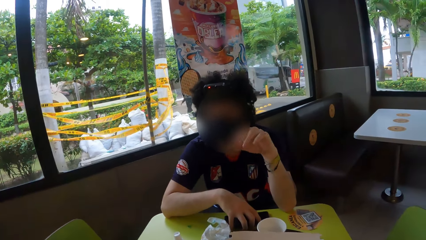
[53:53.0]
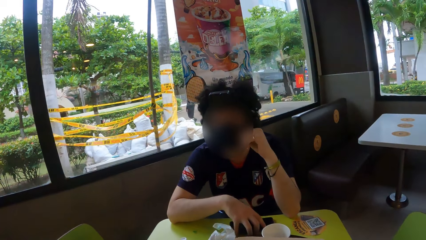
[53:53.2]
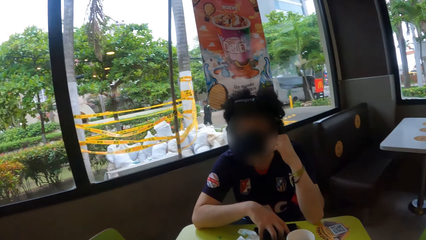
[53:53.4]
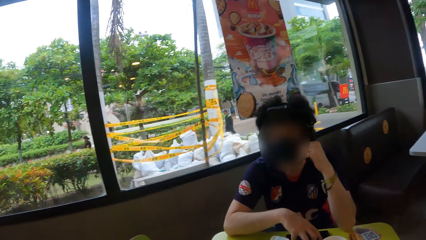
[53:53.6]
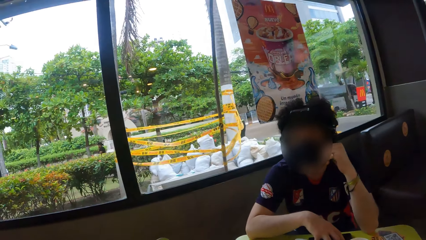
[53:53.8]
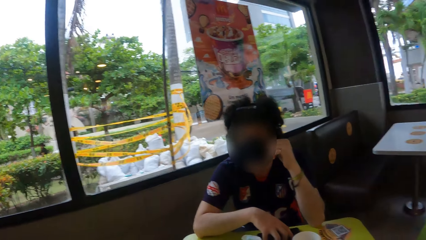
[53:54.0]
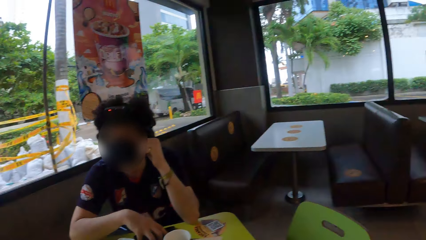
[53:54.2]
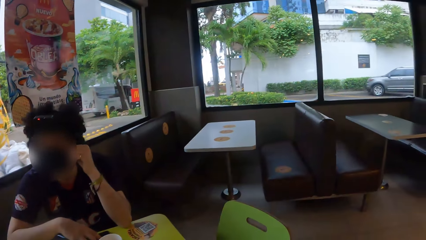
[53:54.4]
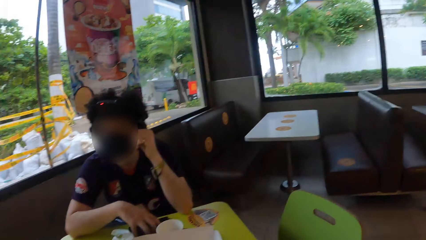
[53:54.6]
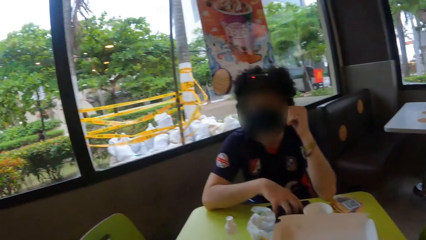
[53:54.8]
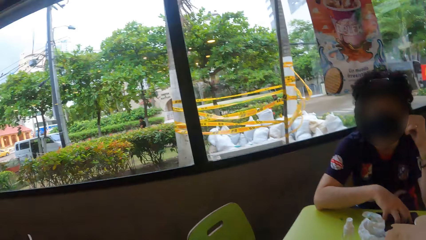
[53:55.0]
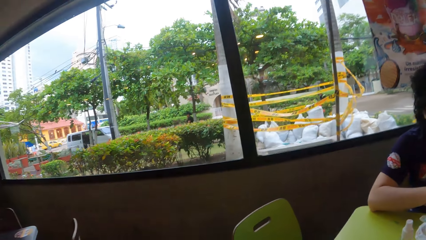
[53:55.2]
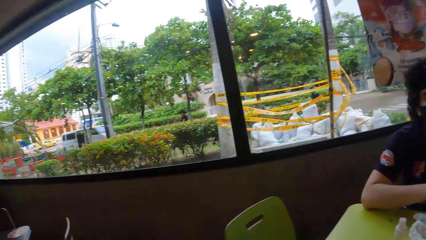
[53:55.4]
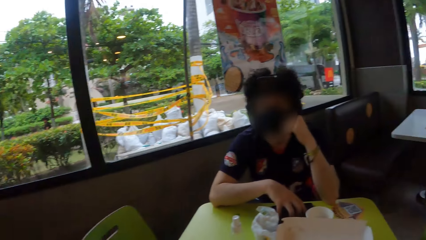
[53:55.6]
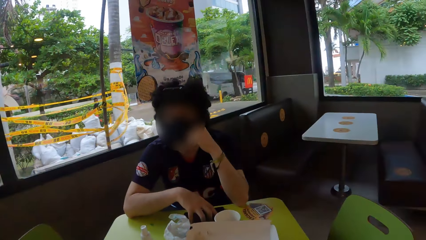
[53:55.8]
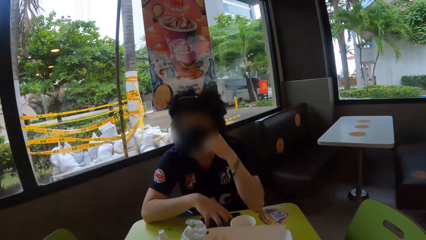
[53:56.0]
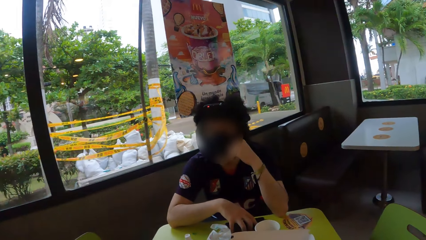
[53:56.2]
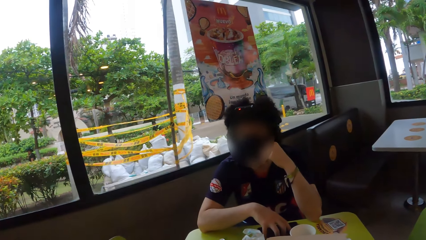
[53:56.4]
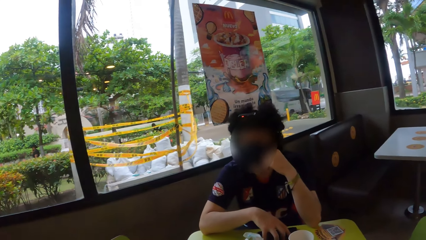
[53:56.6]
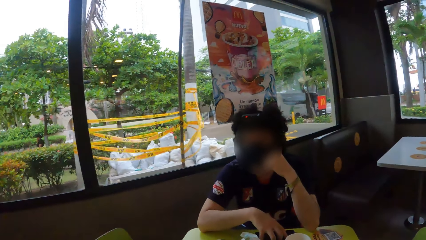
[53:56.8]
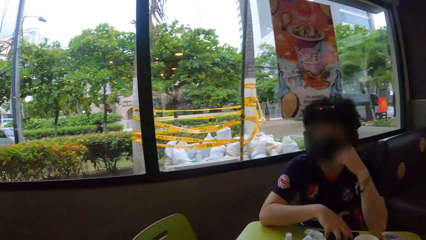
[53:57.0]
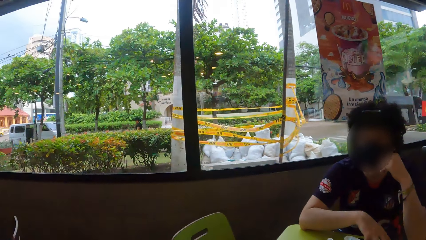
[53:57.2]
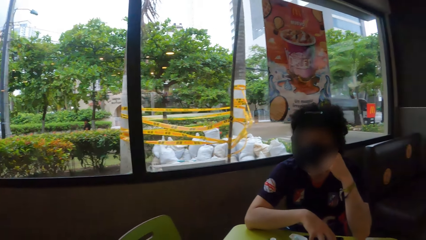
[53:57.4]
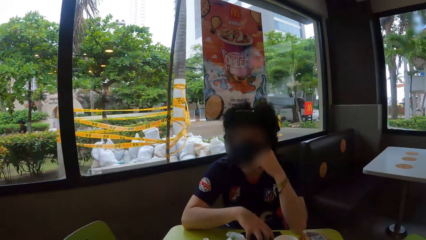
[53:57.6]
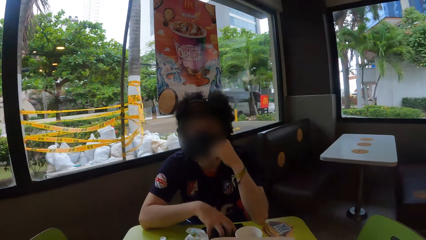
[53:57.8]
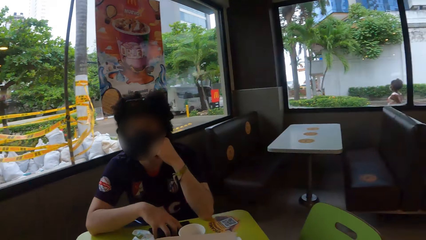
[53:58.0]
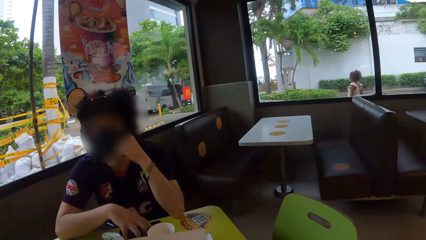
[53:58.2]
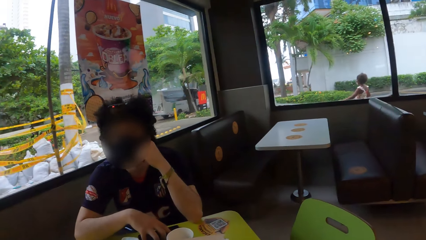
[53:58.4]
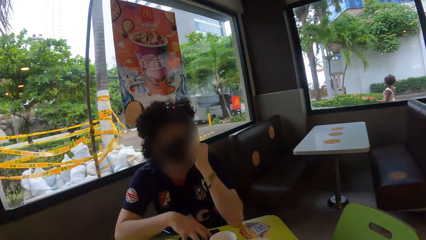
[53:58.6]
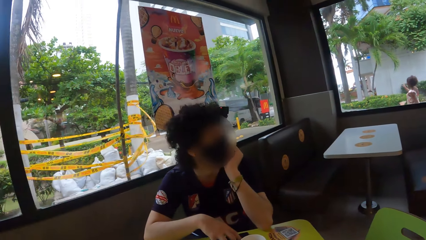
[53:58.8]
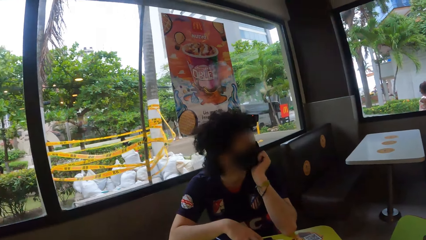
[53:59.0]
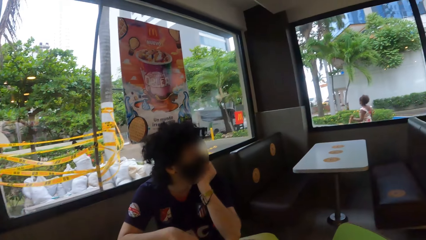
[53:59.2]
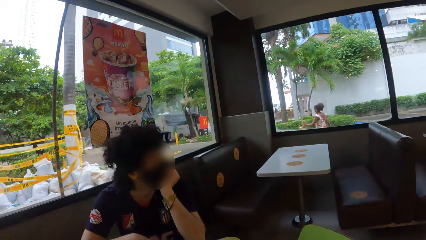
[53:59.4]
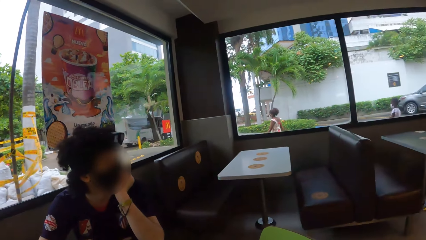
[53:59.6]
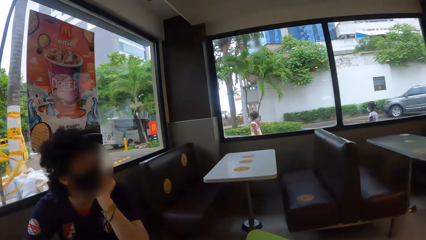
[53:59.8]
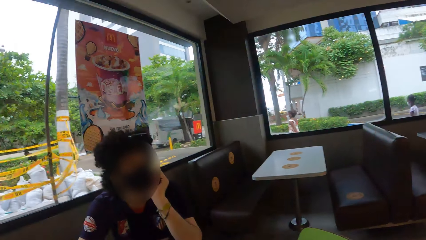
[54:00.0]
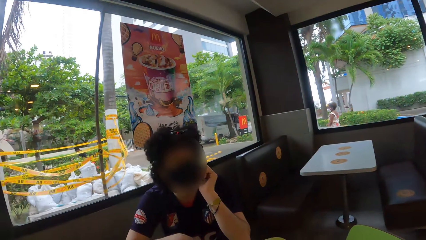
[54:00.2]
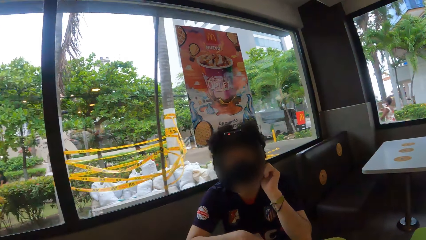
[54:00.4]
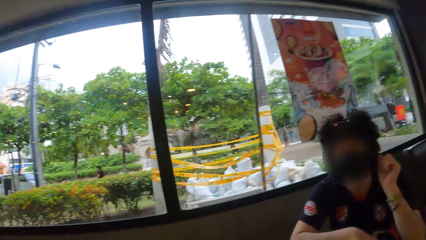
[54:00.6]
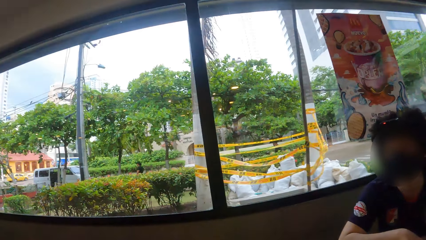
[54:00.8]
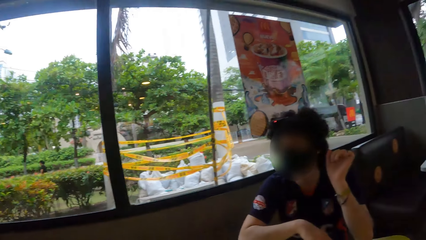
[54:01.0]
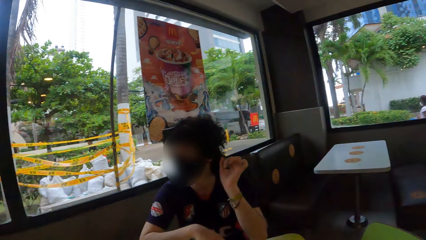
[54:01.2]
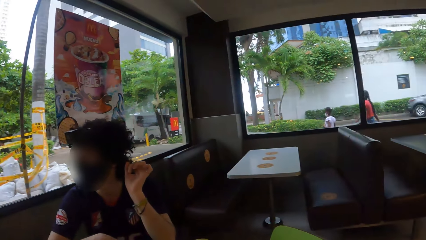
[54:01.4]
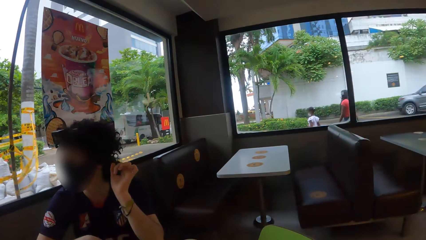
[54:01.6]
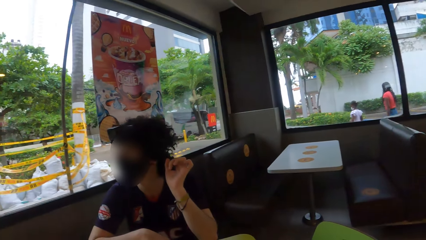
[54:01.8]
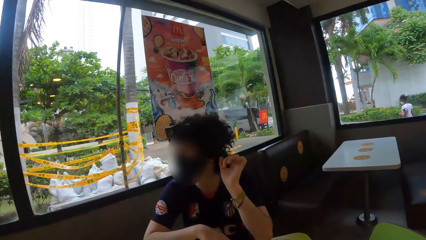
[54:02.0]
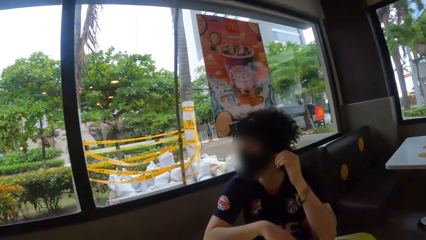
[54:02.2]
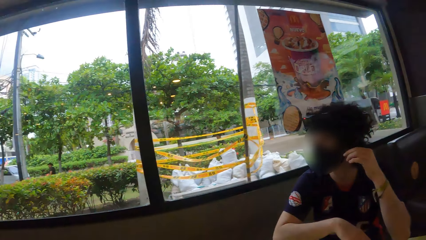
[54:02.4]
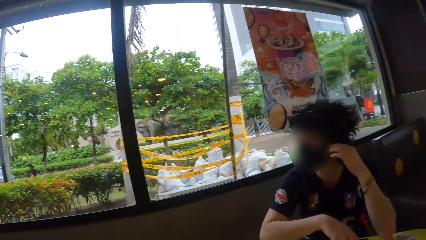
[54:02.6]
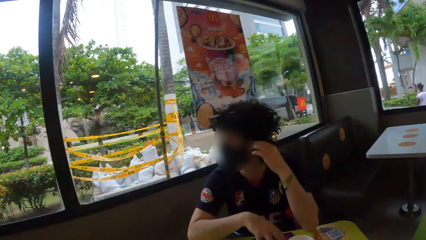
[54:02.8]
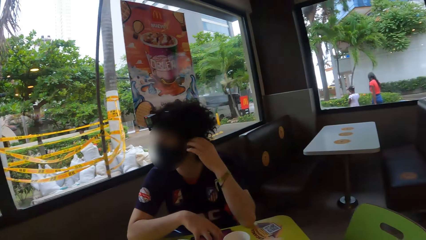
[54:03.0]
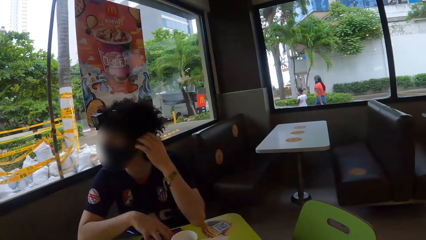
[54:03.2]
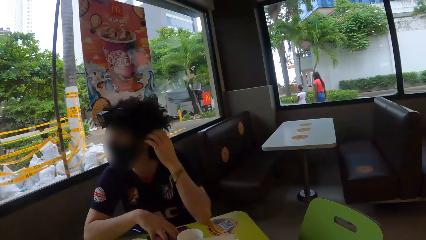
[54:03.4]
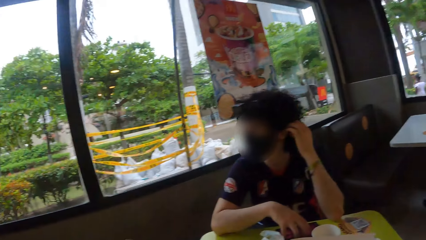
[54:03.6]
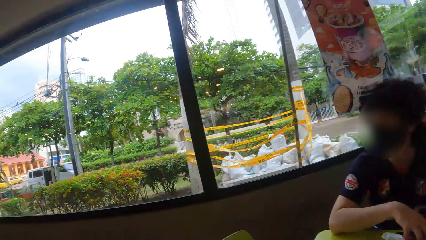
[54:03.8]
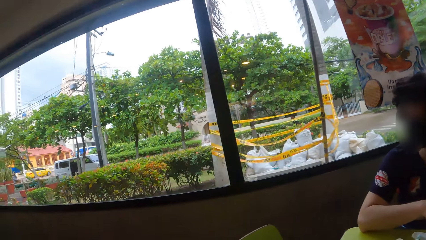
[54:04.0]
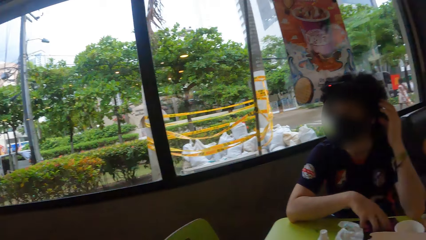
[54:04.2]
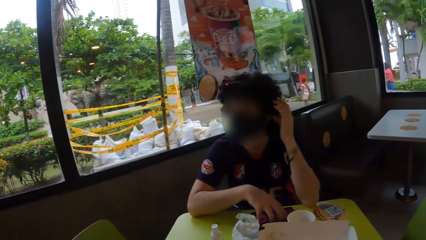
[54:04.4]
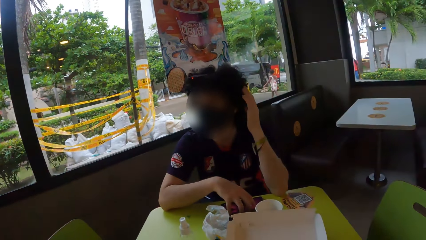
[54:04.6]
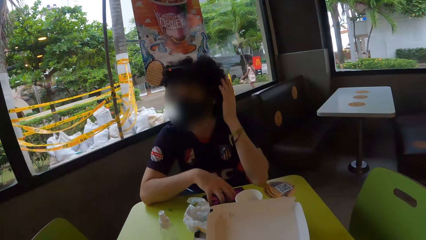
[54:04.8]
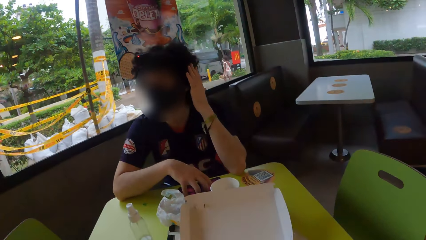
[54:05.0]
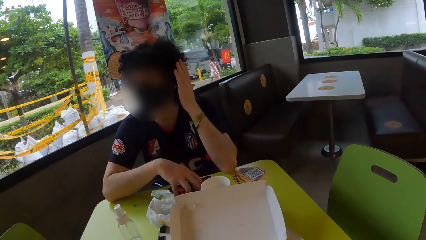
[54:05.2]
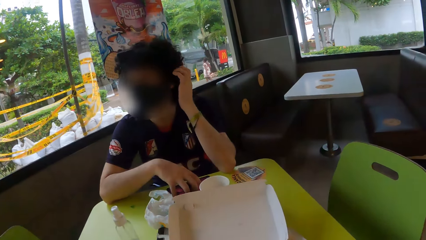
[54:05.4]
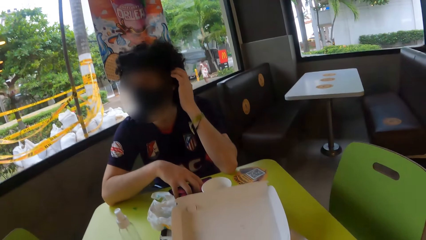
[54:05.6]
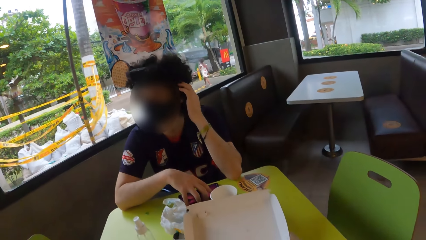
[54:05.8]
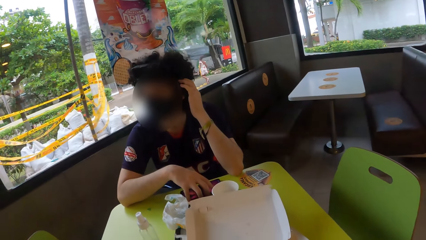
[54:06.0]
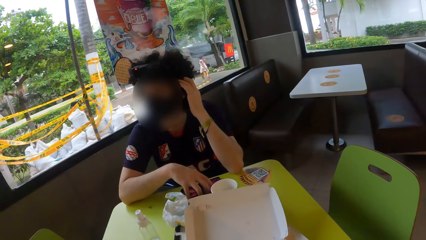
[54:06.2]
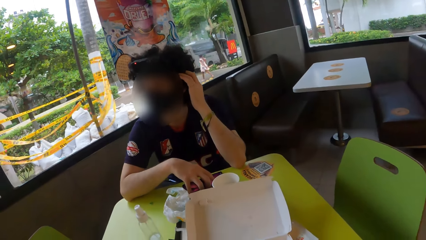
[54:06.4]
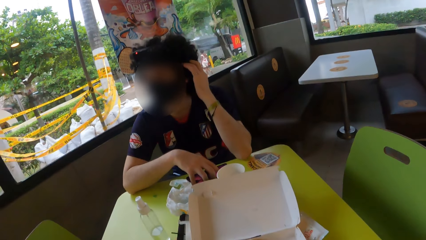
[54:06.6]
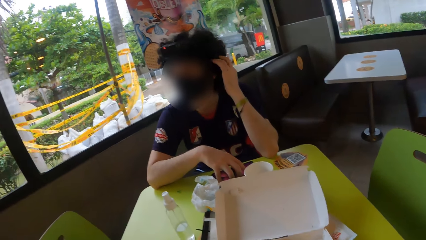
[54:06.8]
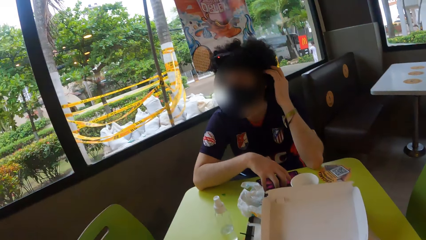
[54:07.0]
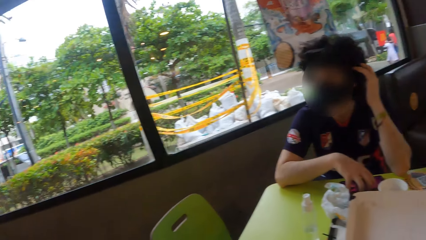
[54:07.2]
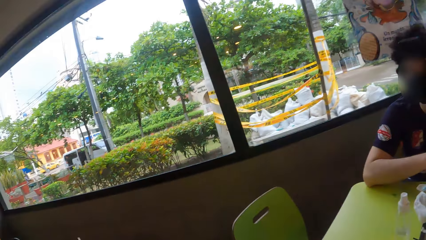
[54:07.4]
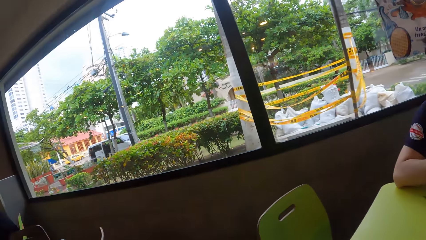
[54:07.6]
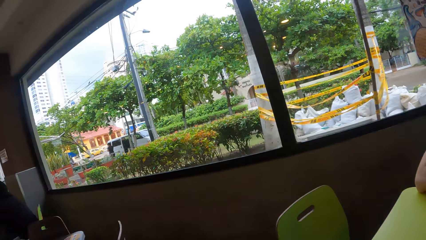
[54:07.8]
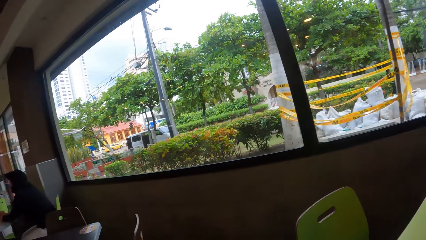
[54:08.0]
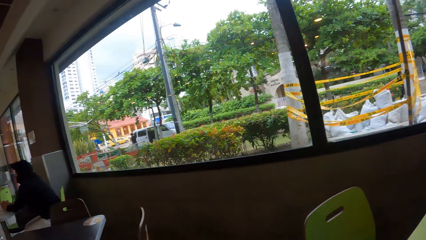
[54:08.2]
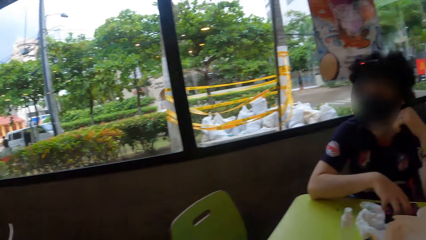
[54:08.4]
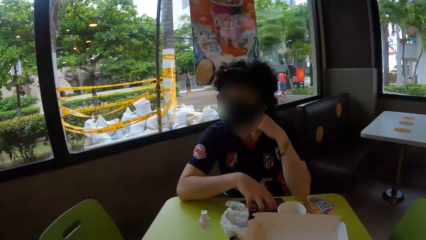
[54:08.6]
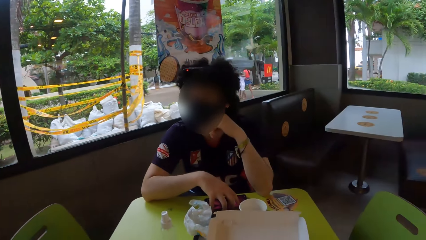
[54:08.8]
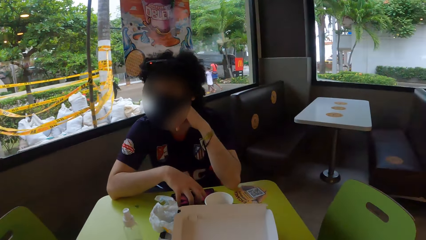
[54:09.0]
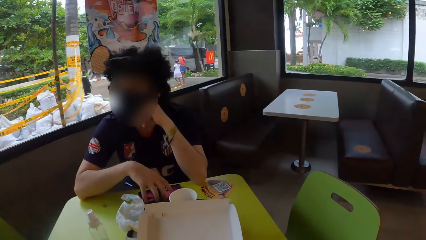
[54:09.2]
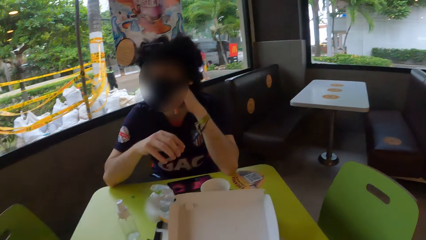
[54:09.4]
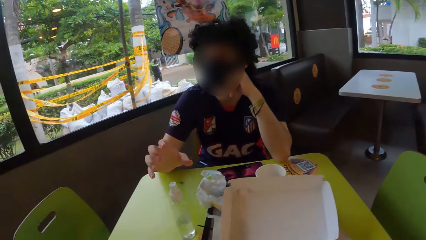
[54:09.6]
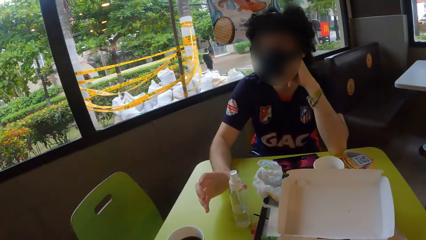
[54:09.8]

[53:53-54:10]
A man holds his face. The camera wearer looks around. The man touches his hair.
